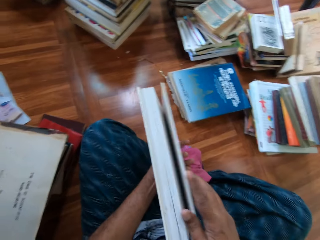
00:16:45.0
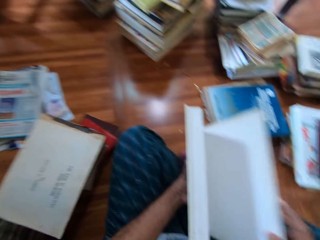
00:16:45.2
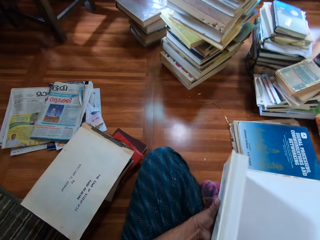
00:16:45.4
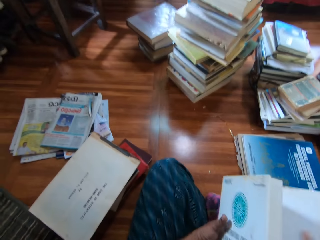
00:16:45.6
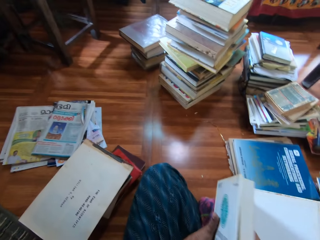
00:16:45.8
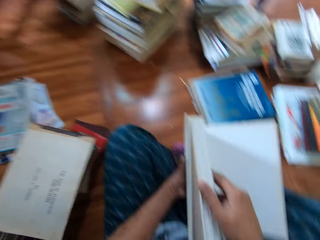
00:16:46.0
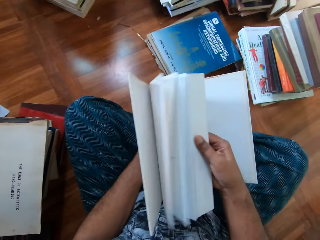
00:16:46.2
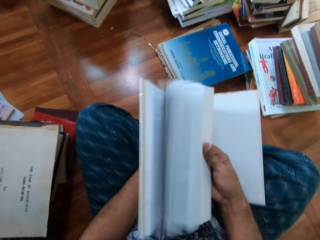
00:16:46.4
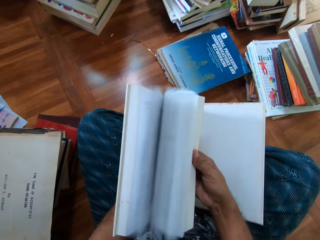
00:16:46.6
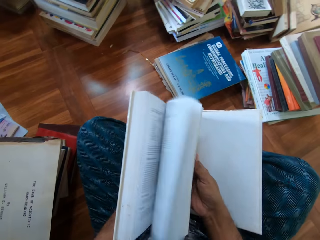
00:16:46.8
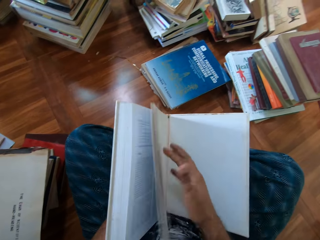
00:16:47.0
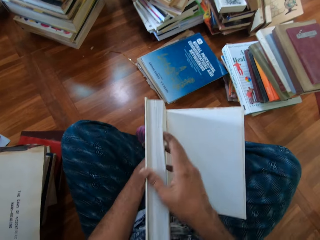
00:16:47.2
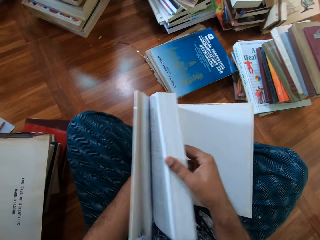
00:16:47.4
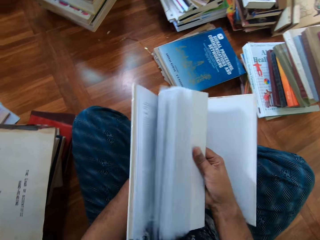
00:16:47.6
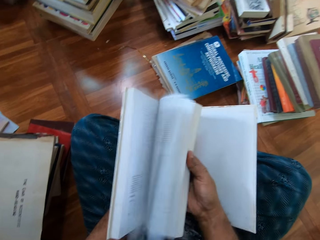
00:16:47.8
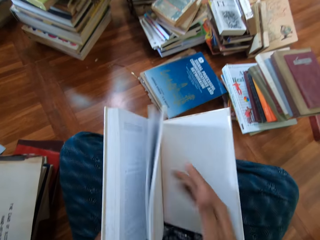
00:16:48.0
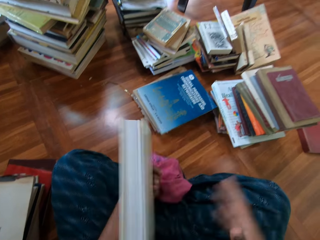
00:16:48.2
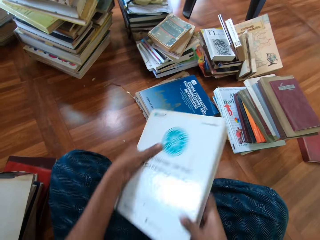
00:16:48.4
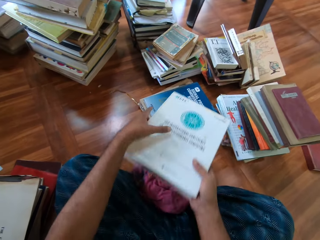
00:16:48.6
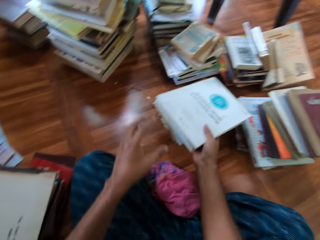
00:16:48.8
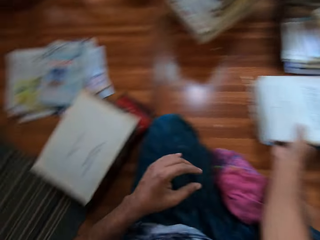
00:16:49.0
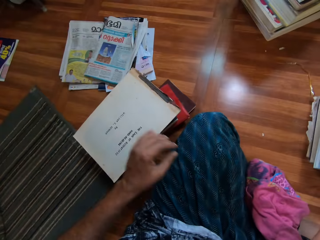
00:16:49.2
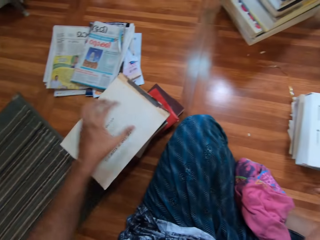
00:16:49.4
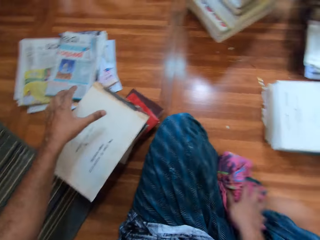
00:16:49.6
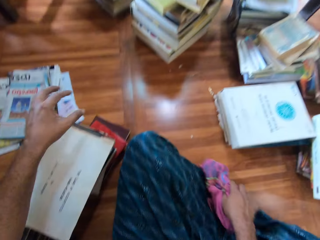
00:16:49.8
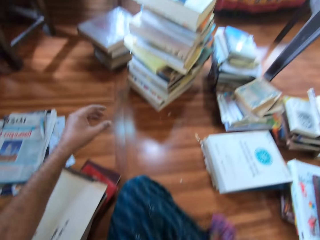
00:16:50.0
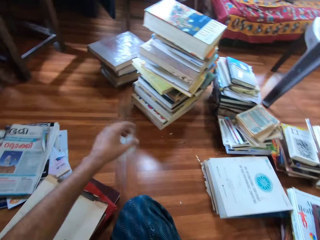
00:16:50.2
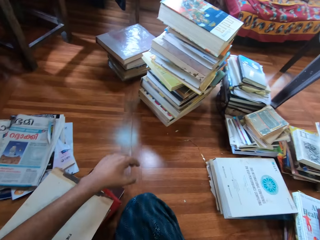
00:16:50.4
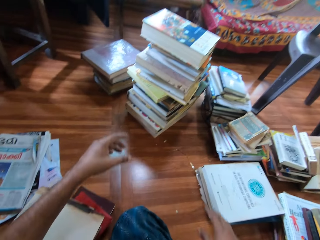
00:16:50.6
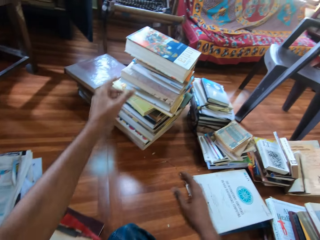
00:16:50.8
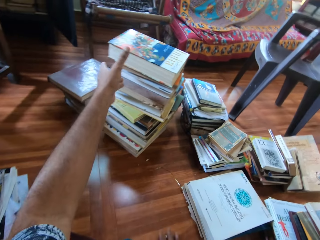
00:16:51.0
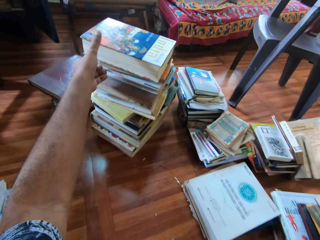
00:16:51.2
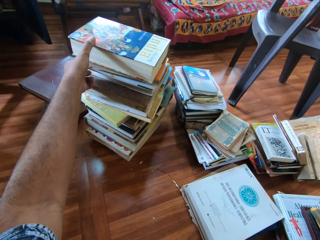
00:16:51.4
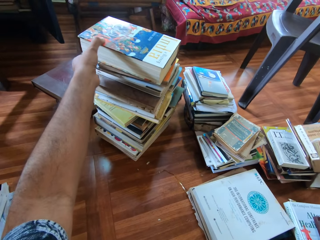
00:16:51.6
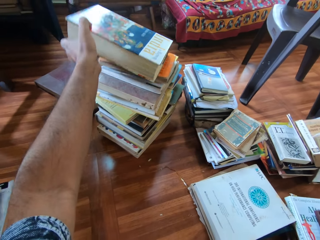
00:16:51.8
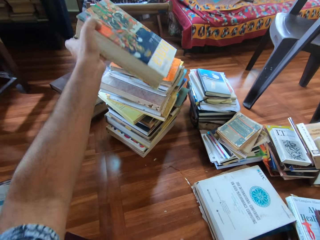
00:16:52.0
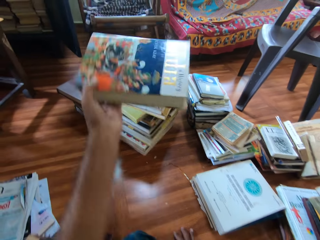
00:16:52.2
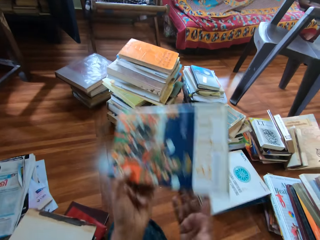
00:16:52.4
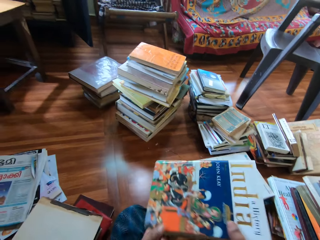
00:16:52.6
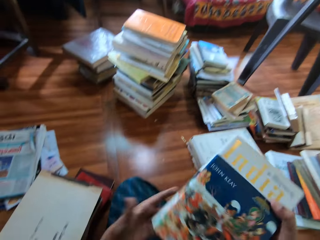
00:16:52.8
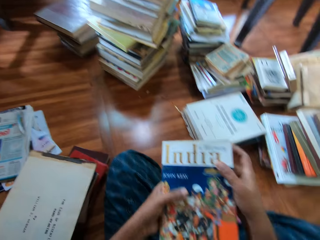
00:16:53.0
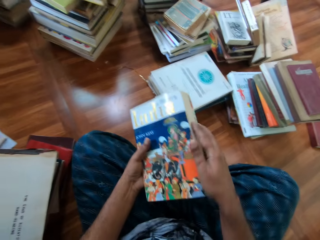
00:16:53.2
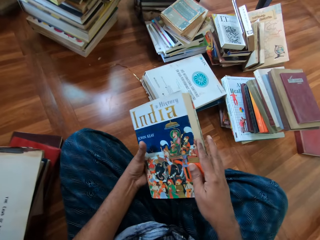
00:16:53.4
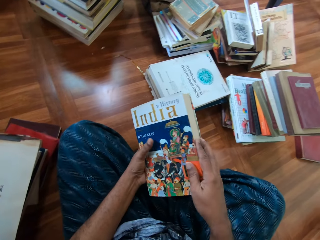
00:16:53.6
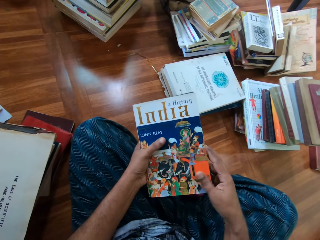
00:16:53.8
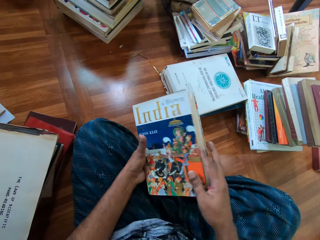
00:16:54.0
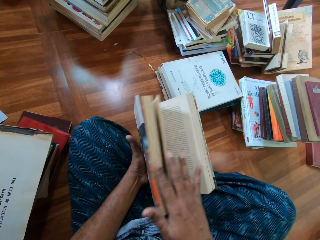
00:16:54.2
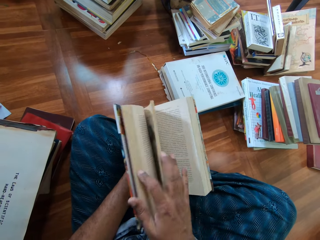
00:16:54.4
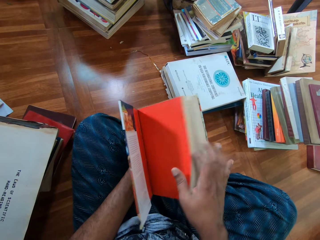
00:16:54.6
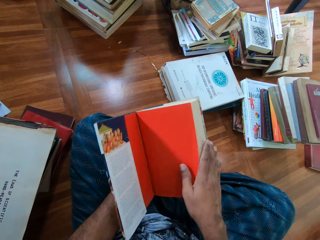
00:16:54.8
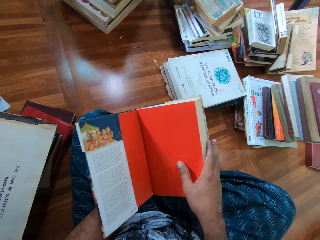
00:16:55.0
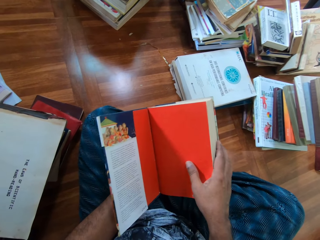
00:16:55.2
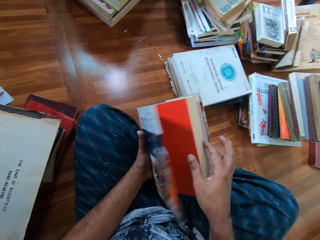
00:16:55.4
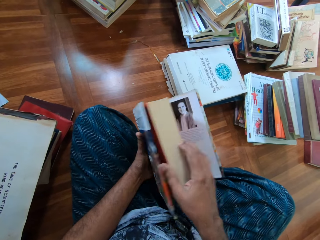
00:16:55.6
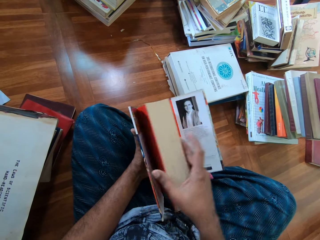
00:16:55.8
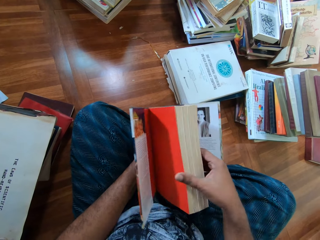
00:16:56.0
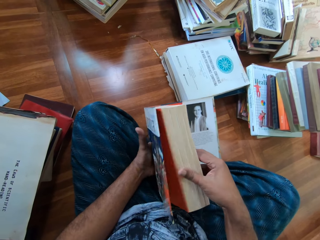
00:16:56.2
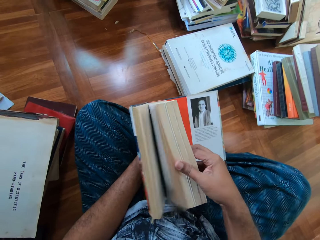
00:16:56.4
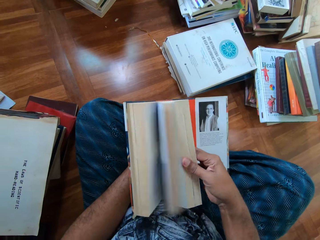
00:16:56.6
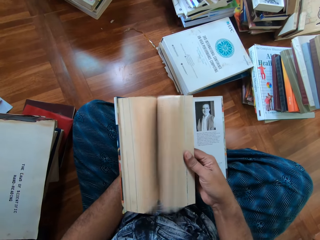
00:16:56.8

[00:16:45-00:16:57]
The camera wearer opens the book cover with his right hand. He flips through the book with his right hand. He drops the book on the book on the floor with his right hand. He picks up a towel. He picks up a book from the pile of books with his left hand. He holds the book with both hands. He flips through the book with his right hand.

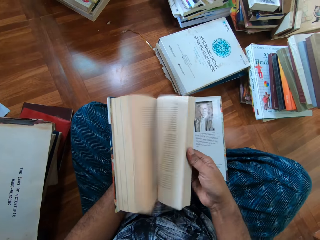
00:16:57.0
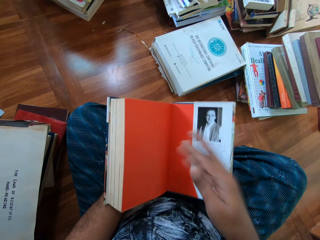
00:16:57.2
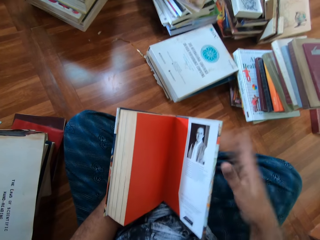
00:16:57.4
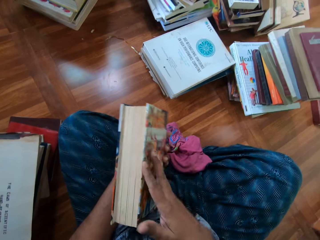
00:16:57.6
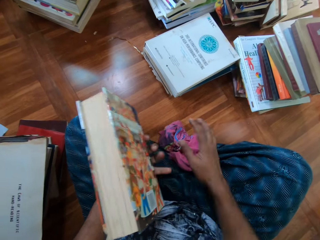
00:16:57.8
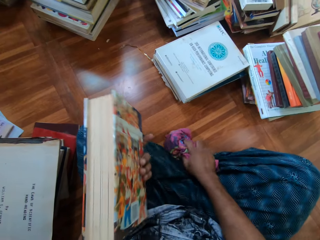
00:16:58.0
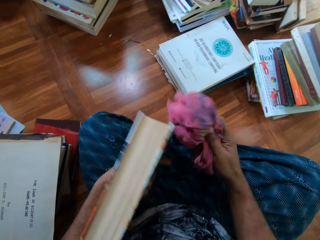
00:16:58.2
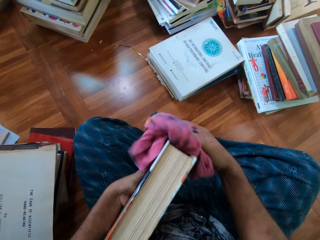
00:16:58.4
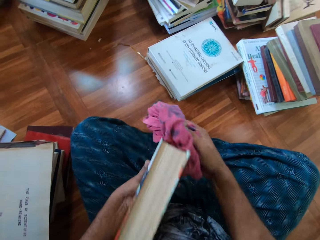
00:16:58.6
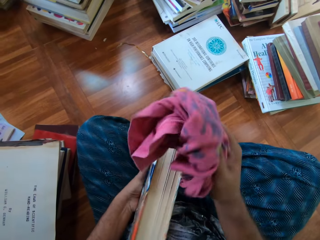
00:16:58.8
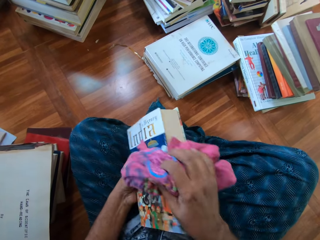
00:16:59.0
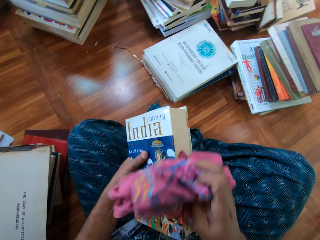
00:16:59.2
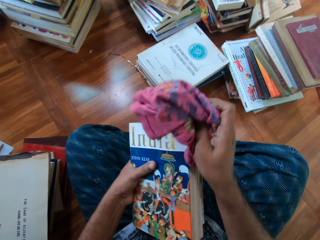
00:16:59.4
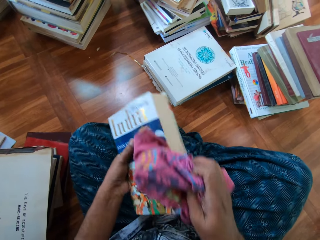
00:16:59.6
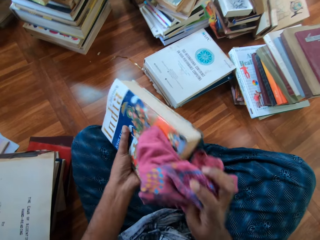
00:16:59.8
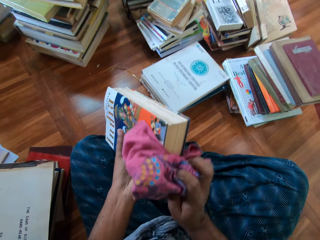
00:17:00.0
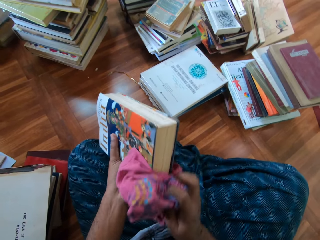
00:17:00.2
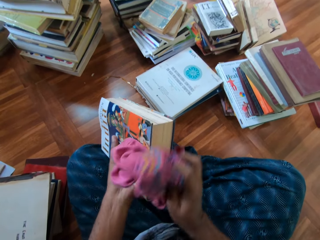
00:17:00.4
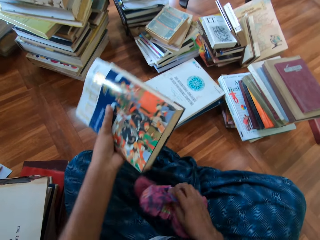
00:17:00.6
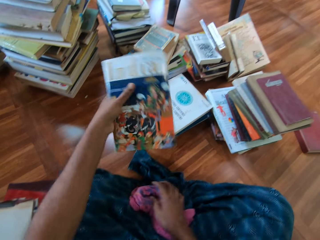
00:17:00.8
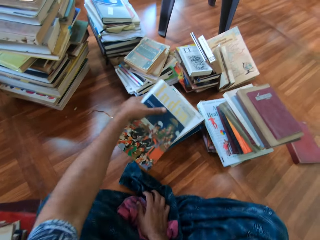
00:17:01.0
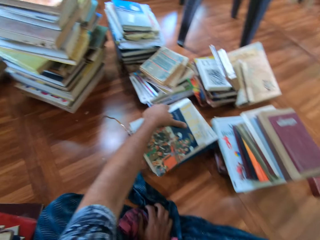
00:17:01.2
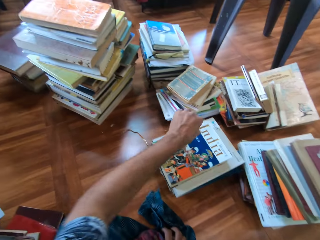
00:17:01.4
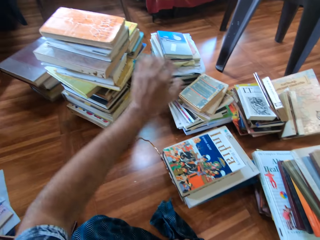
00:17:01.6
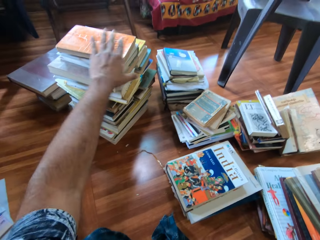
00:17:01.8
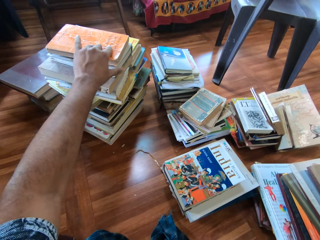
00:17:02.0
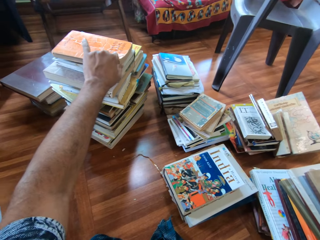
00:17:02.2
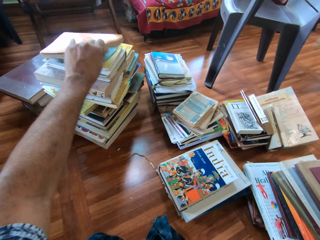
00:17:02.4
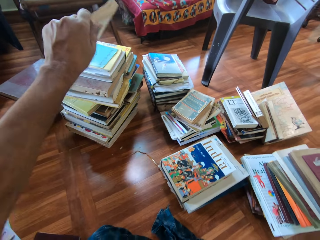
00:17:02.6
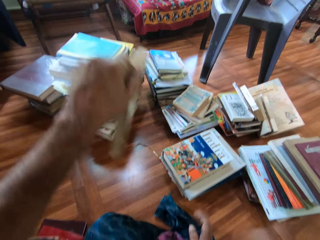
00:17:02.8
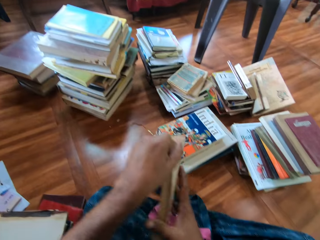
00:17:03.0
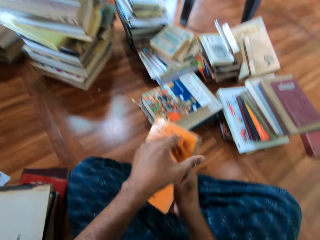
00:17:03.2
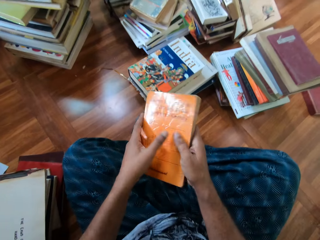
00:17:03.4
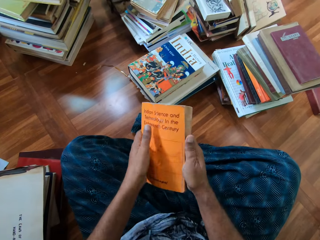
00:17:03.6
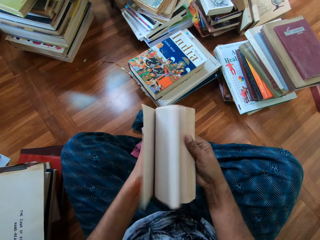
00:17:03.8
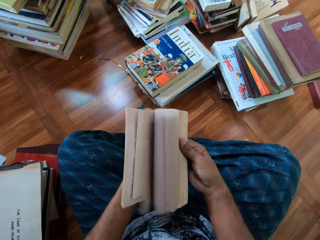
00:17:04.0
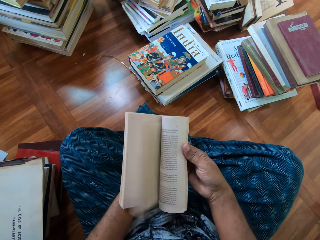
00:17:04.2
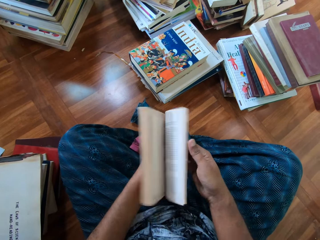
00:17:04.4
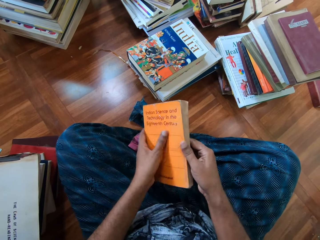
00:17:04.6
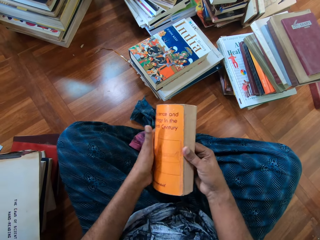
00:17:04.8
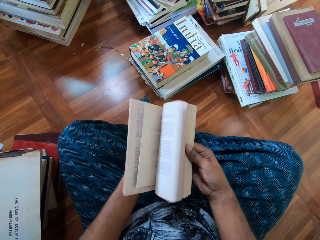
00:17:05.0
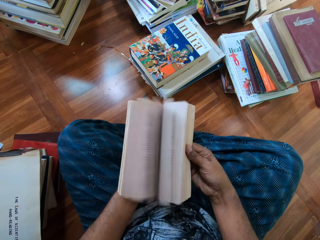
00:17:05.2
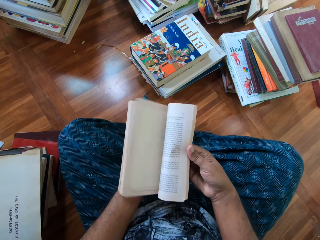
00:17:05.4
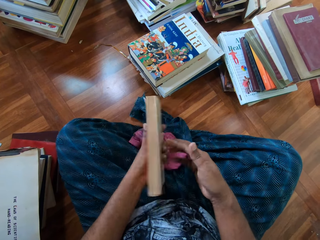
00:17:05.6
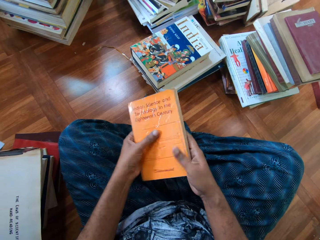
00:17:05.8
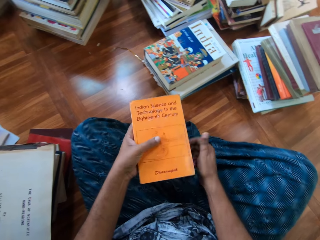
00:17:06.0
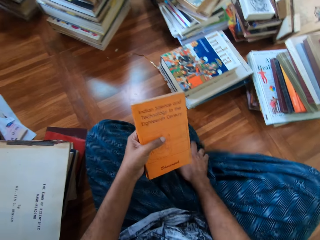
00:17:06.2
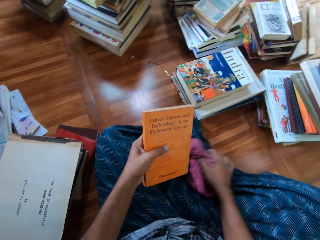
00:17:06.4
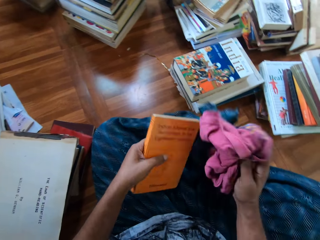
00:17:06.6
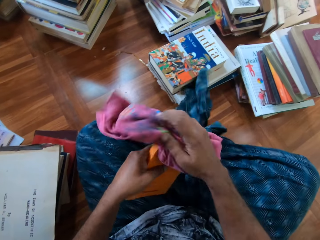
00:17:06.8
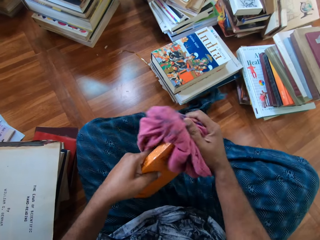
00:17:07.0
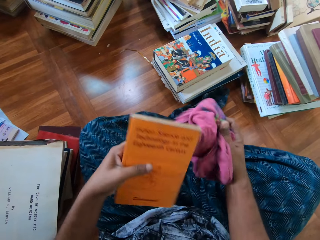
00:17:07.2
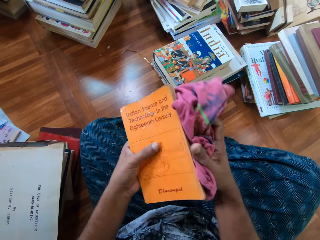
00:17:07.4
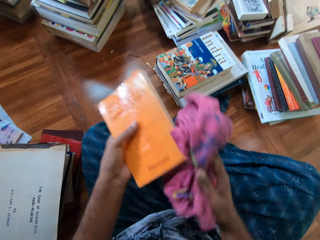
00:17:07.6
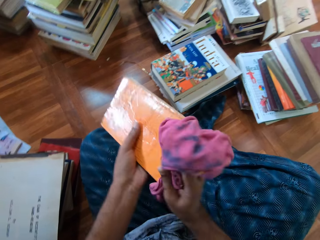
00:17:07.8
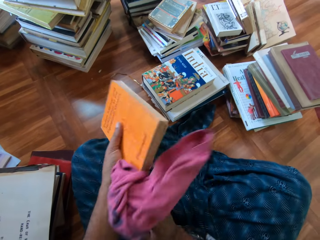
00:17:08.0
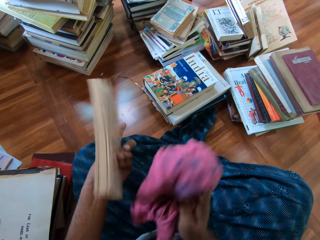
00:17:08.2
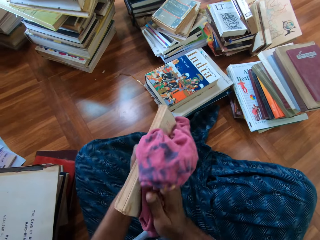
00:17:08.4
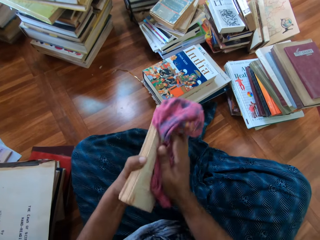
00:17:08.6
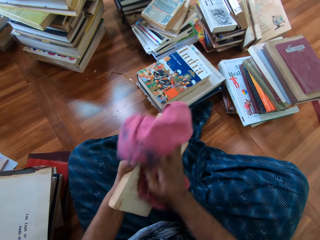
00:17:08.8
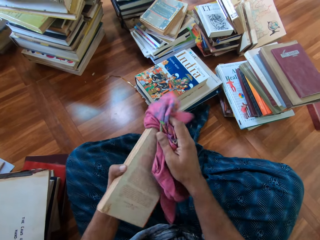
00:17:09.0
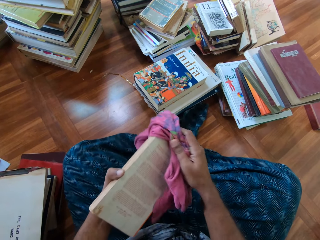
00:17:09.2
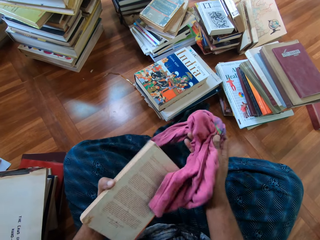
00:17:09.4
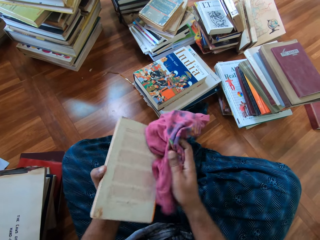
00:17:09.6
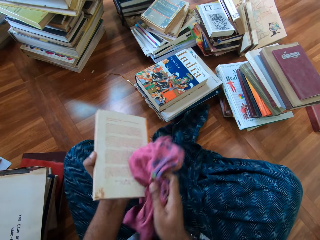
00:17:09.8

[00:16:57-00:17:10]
The camera wearer closes the book. He picks up the rag on the floor with his right hand. He cleans the book with the rag in his right hand. He drops the book on the books with his left hand. He picks up a book from the pile of books with his left hand. He holds the book with both hands. He flips through the book with his right hand. He picks up the rag on the floor with his right hand. He cleans the book with the rag in his right hand.
